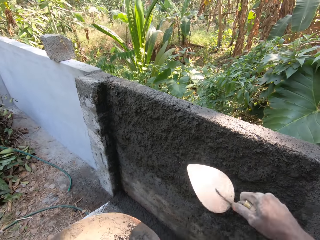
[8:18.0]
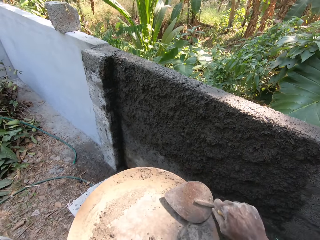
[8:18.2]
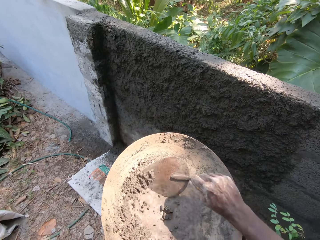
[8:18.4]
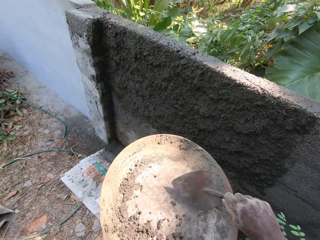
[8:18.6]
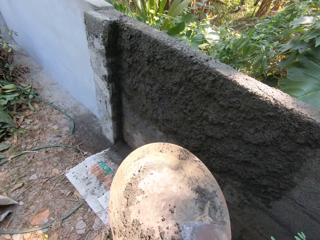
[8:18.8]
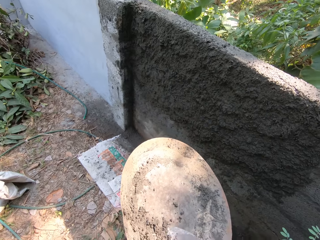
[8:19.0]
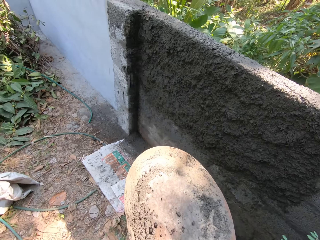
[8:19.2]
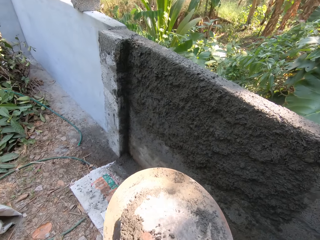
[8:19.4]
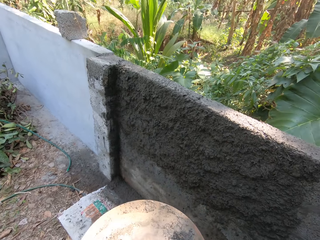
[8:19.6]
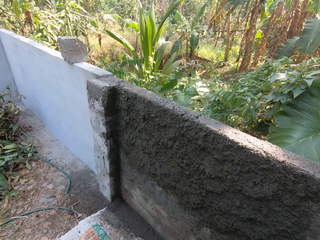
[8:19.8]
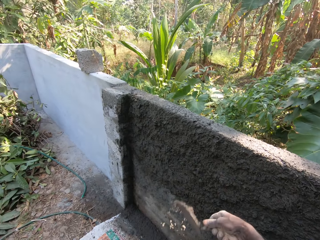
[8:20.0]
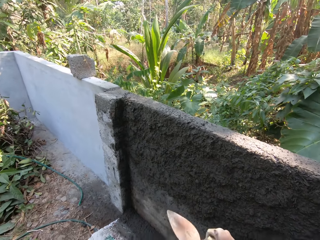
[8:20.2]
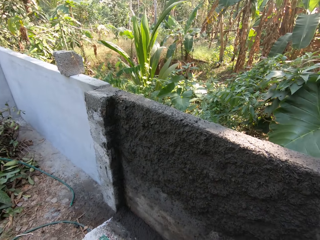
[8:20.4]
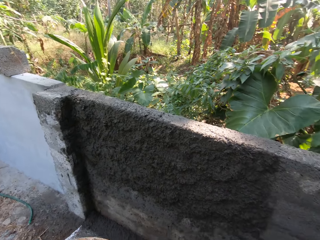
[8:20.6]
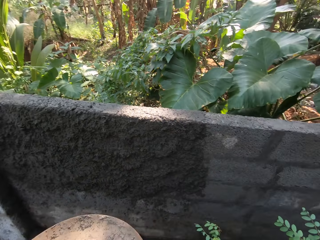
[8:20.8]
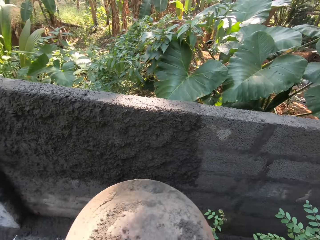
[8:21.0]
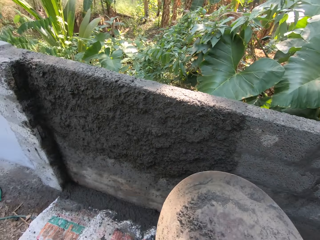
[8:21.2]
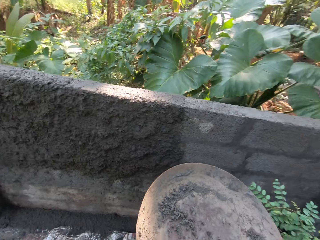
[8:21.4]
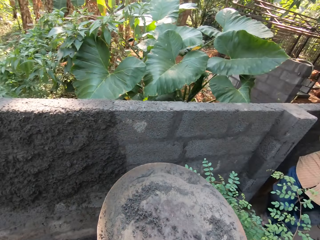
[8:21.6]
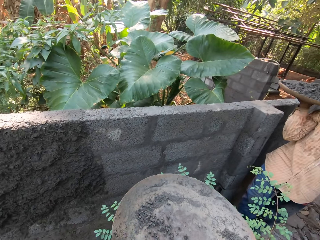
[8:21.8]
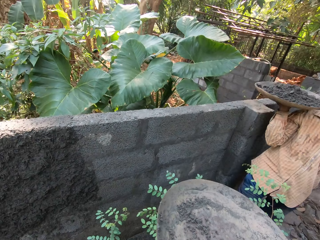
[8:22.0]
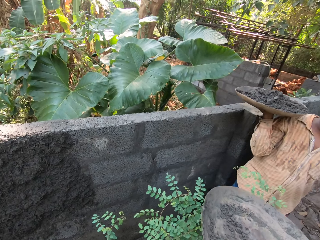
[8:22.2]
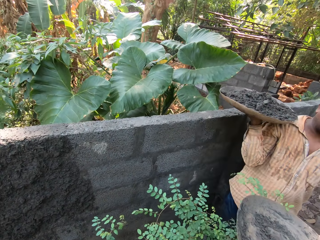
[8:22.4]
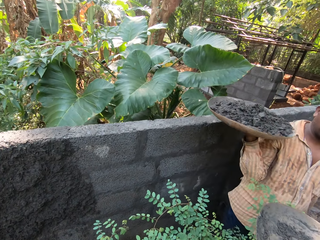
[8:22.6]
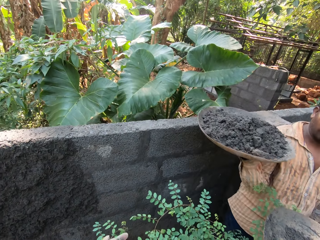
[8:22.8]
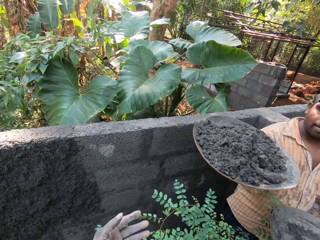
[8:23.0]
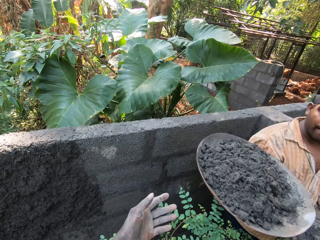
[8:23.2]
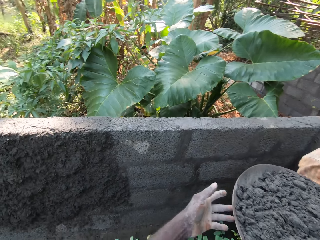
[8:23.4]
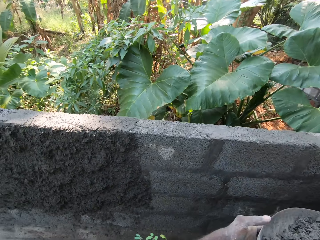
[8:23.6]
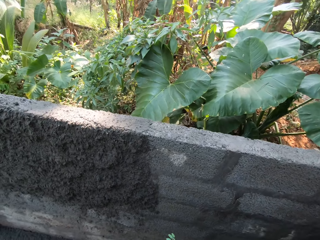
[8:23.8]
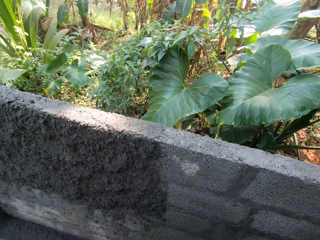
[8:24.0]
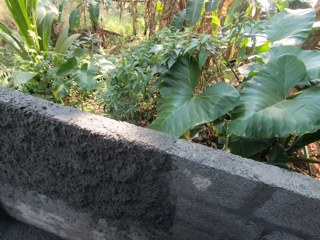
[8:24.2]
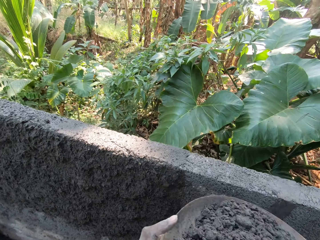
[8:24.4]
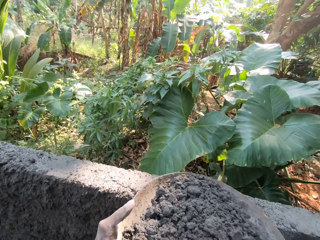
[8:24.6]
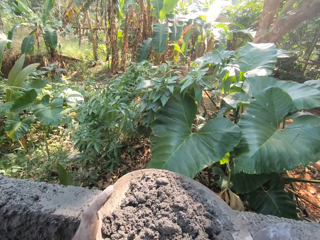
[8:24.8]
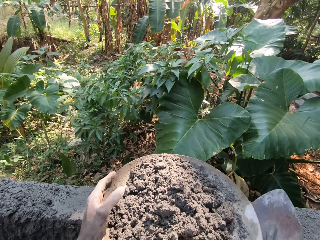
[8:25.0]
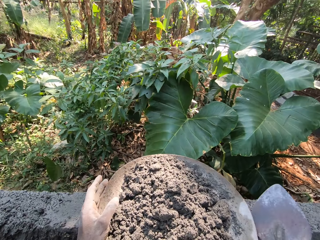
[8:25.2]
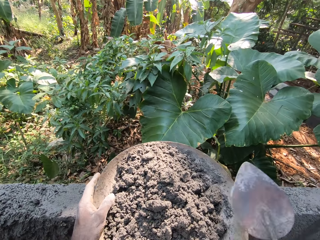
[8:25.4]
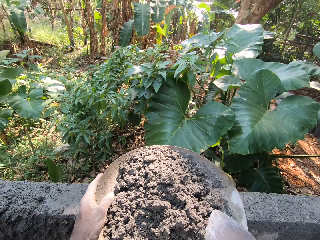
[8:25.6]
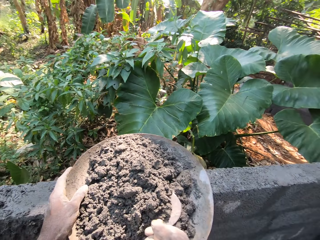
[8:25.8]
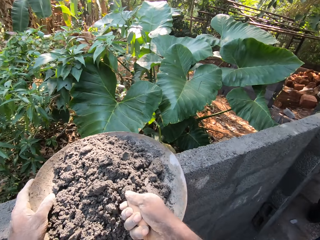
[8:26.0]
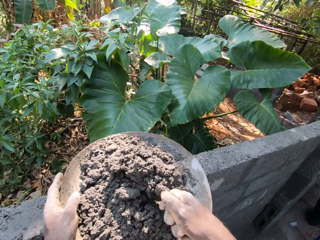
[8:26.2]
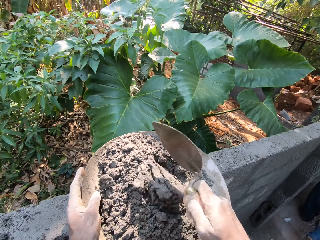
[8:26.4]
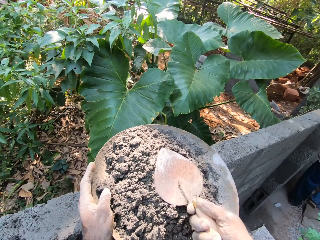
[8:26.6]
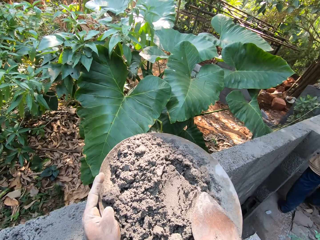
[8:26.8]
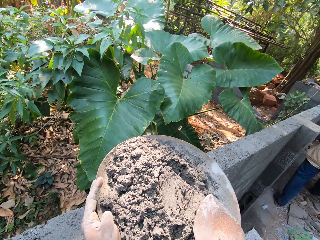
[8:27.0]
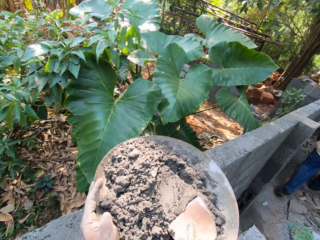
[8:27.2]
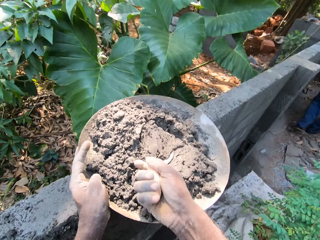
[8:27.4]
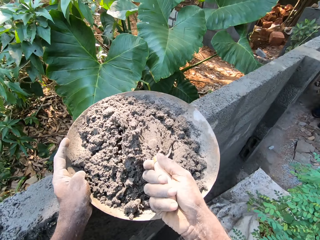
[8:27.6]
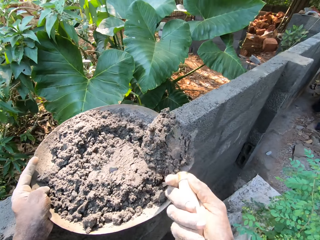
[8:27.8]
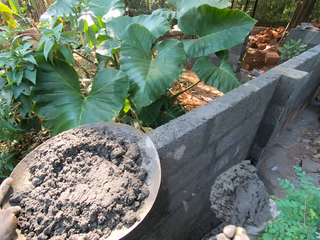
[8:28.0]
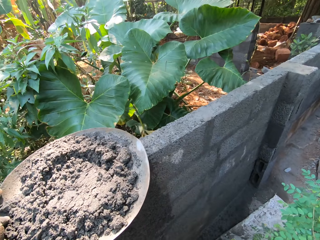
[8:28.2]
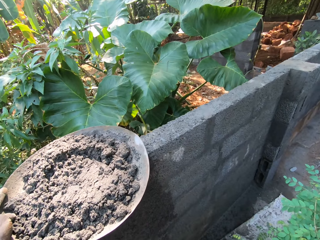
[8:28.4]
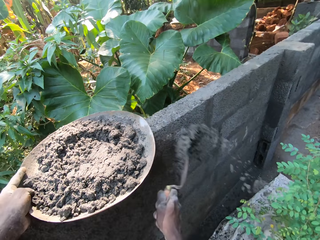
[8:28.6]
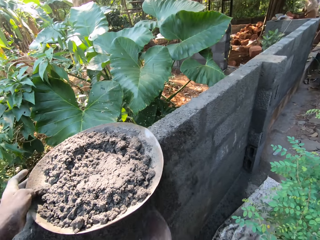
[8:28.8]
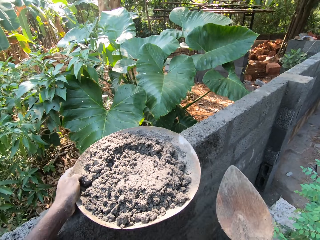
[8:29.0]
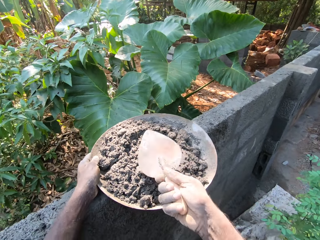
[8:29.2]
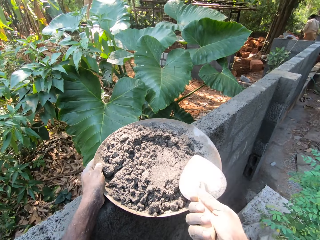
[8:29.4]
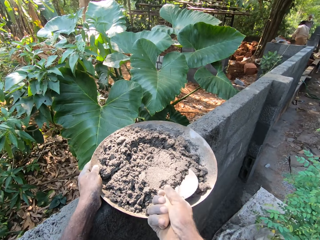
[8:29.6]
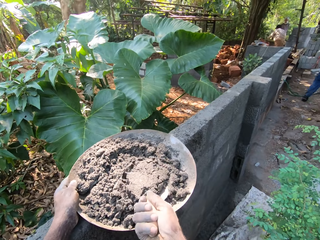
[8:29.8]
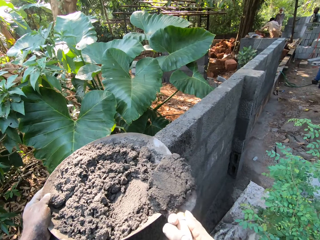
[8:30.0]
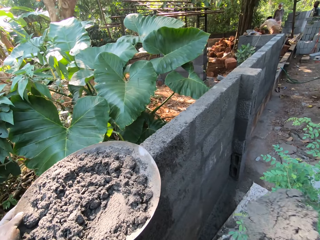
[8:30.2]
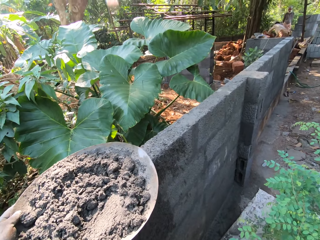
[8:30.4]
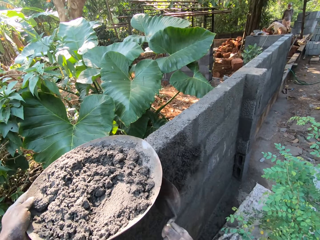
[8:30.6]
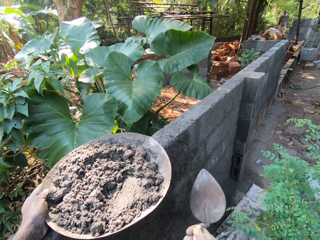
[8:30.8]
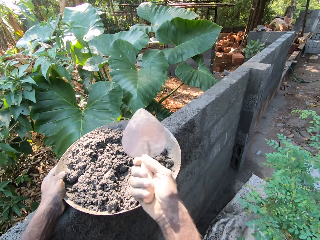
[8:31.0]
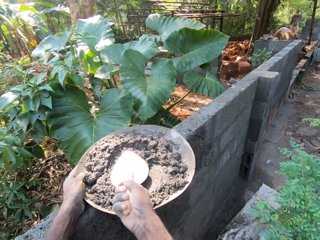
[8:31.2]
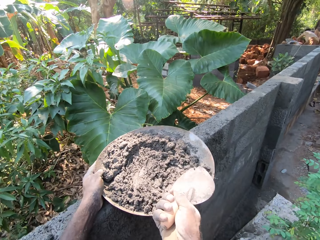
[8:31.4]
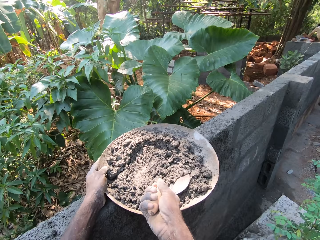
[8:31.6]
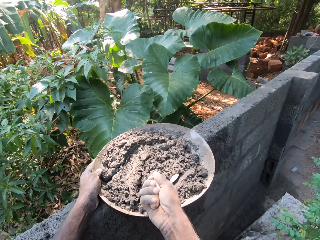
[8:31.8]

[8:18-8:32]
The camera wearer pours the mortar on the wall with the trowel in his right hand. He scoops the mortar from the head pan with the trowel in his right hand. He pours the mortar on the wall with the trowel in his right hand. He converses with a man. He passes the head pan to the man with his right hand. He collects a head pan with mortar from the man with his left hand. He puts the head pan with mortar on the wall with his hands. He mixes the mortar in the head pan with the trowel in his right hand. He scoops the mortar from the head pan with the trowel in his right hand. He pours the mortar on the wall with the trowel in his right hand. He scoops the mortar from the head pan with the trowel in his right hand. He pours the mortar on the wall with the trowel in his right hand.

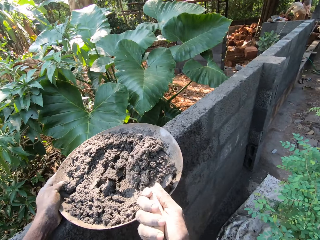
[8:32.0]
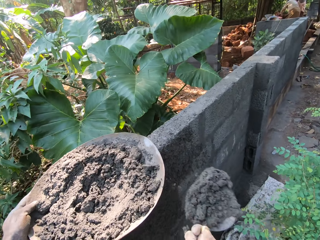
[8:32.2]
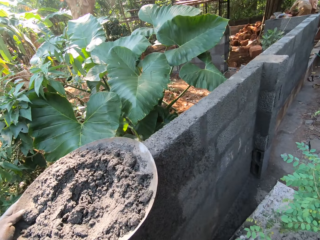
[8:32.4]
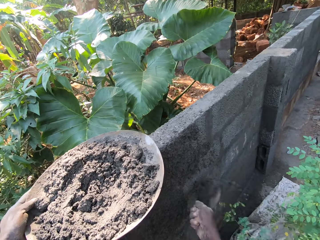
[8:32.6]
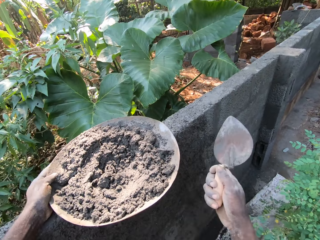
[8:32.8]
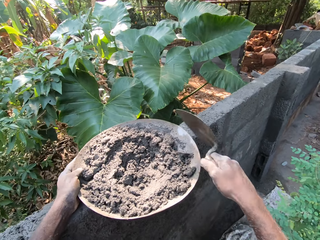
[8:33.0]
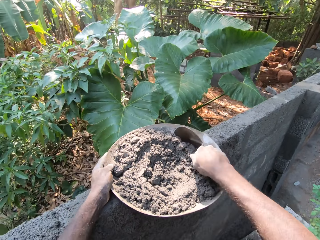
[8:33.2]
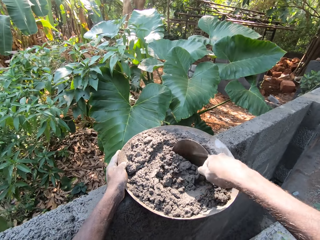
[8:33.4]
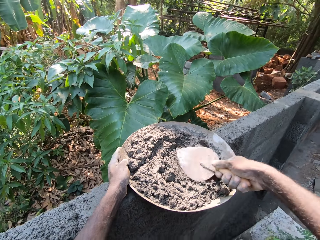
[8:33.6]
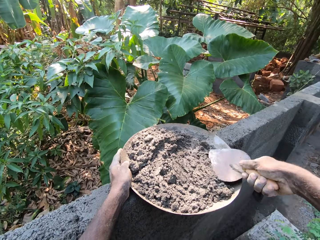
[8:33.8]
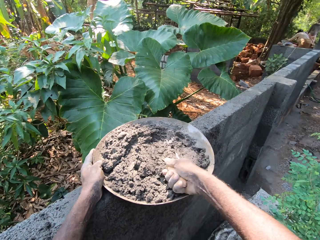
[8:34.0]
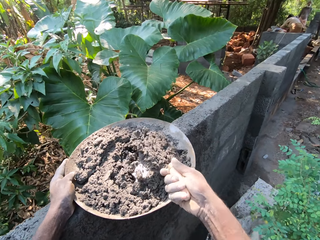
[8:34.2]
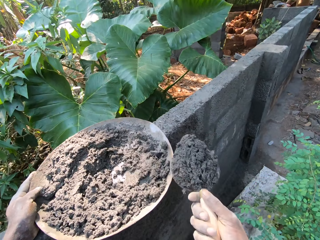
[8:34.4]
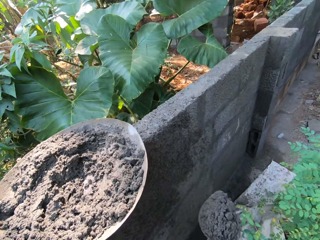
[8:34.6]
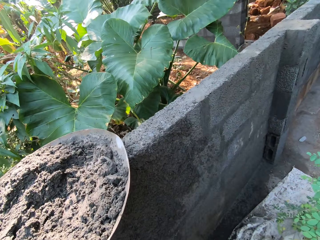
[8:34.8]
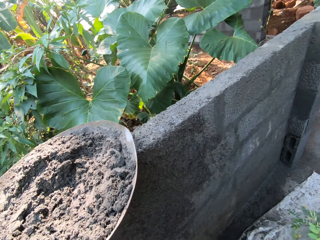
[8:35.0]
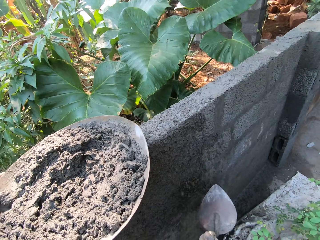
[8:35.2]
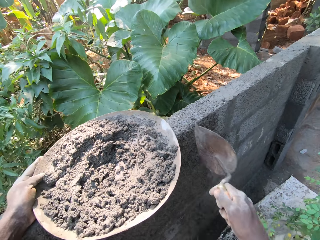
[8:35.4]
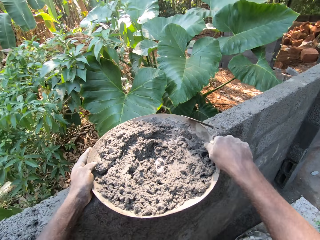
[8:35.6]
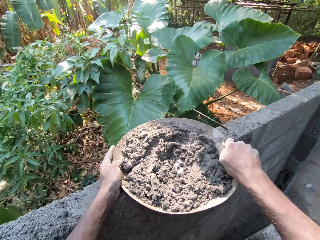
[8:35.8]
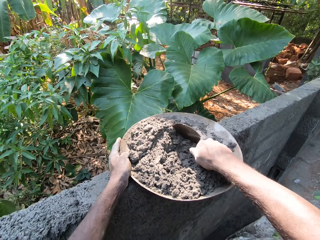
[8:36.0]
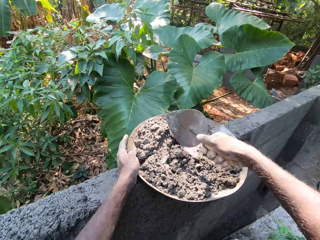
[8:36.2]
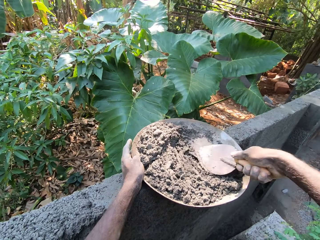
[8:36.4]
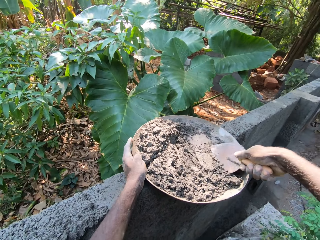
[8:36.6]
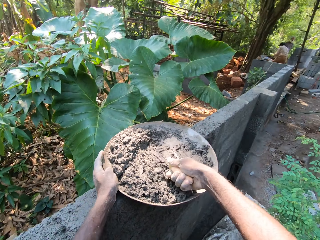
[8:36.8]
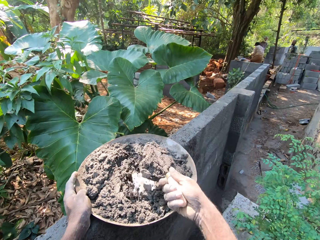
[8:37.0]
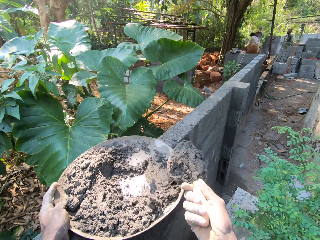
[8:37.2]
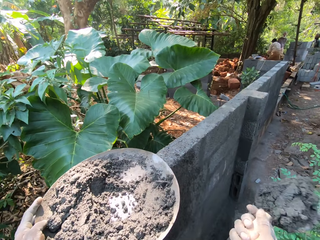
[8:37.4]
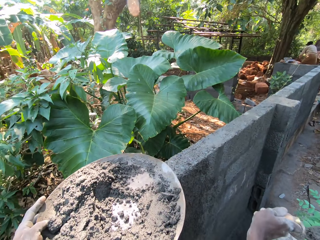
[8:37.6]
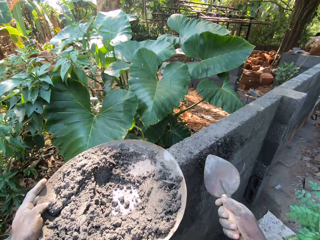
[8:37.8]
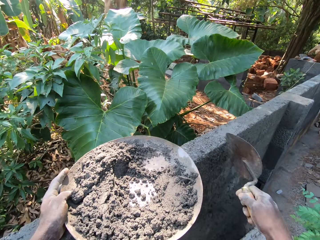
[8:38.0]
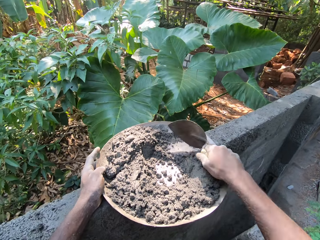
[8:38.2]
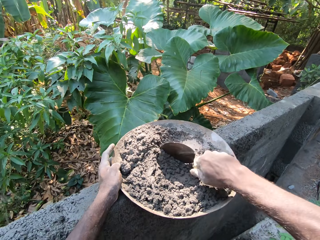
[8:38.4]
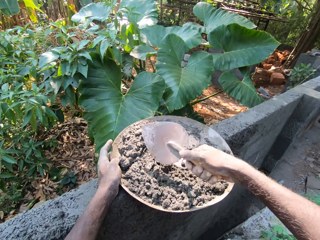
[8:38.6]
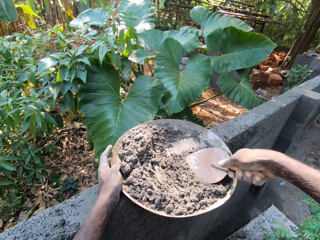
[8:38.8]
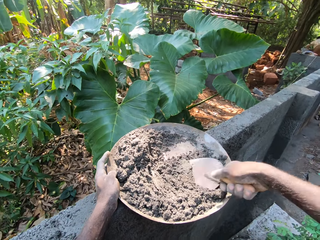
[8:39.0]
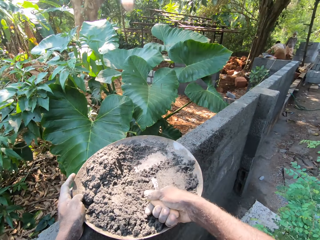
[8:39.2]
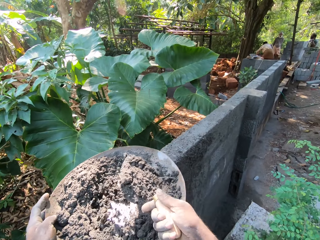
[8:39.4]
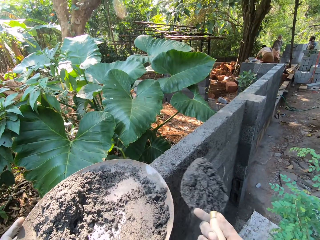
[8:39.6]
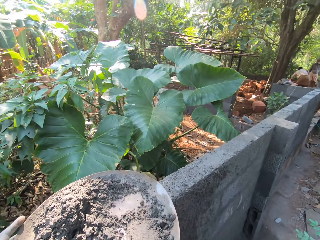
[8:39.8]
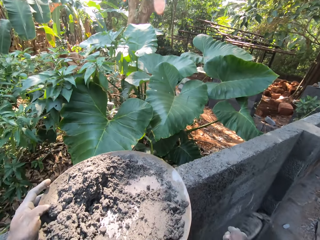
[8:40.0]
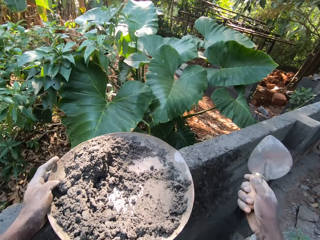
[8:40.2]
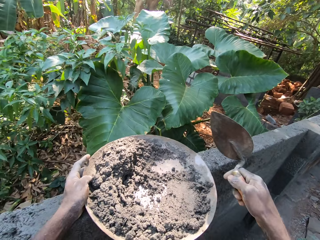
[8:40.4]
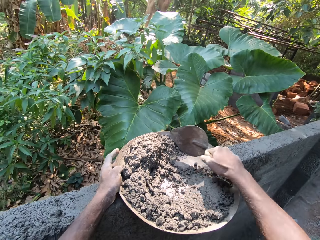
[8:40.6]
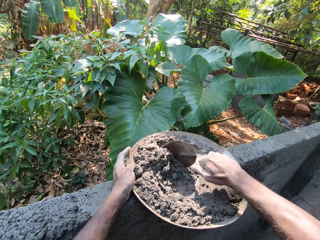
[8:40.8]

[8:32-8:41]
The camera wearer scoops the mortar from the head pan with the trowel in his right hand. He pours the mortar on the wall with the trowel in his right hand. He scoops the mortar from the head pan with the trowel in his right hand. He pours the mortar on the wall with the trowel in his right hand. He scoops the mortar from the head pan with the trowel in his right hand. He pours the mortar on the wall with the trowel in his right hand. He scoops the mortar from the head pan with the trowel in his right hand. He pours the mortar on the wall with the trowel in his right hand.
